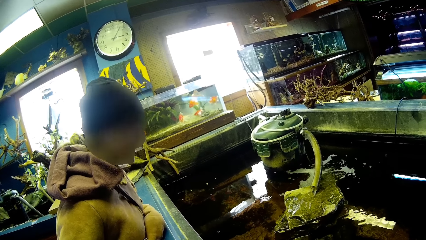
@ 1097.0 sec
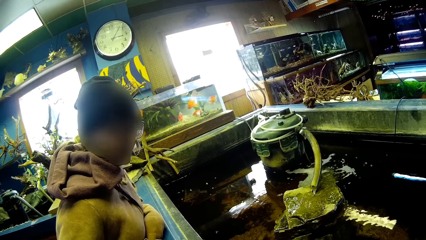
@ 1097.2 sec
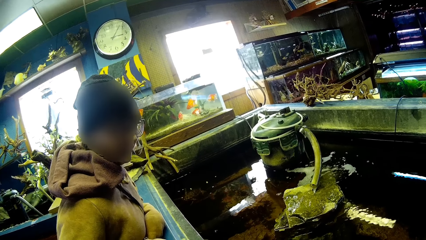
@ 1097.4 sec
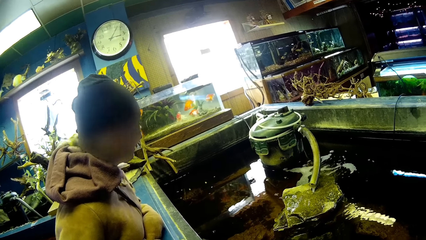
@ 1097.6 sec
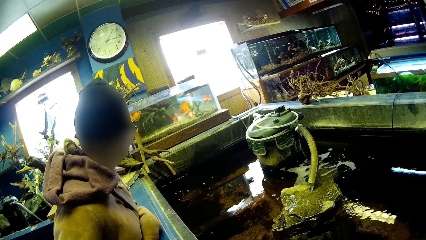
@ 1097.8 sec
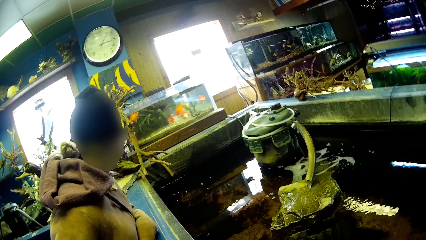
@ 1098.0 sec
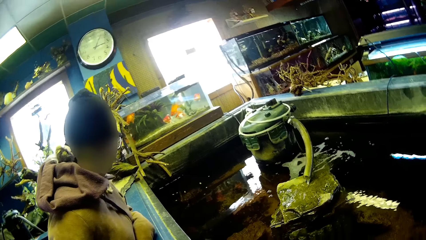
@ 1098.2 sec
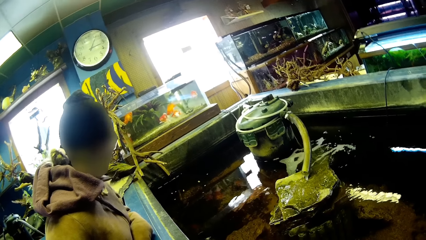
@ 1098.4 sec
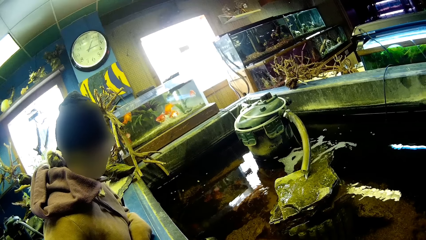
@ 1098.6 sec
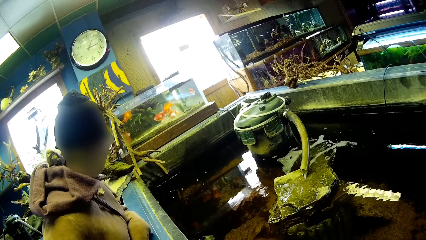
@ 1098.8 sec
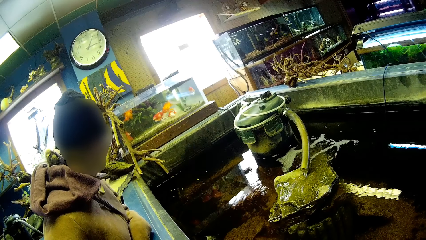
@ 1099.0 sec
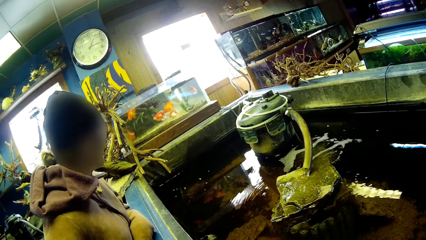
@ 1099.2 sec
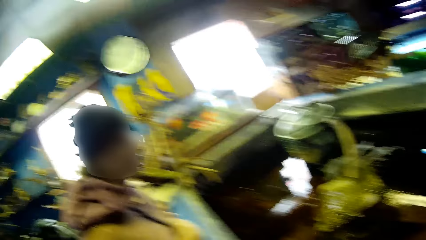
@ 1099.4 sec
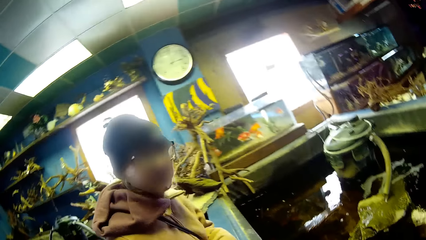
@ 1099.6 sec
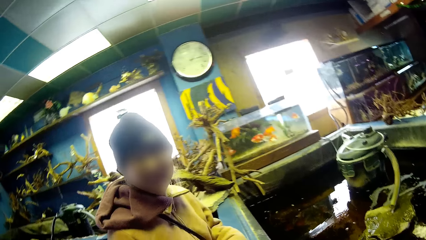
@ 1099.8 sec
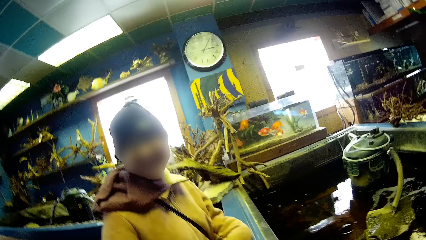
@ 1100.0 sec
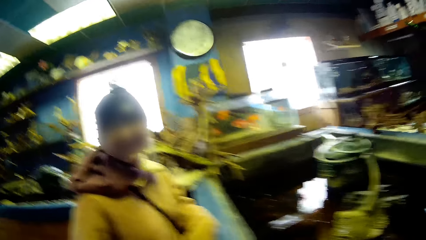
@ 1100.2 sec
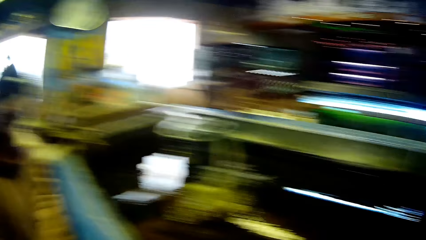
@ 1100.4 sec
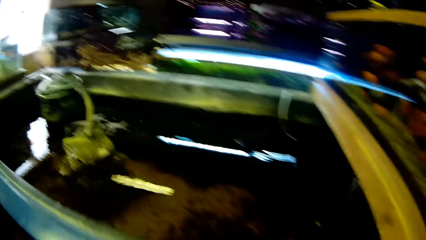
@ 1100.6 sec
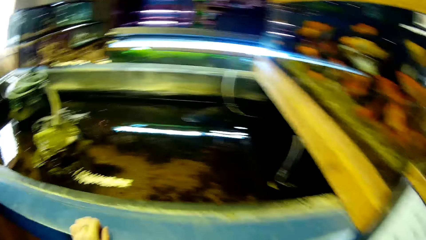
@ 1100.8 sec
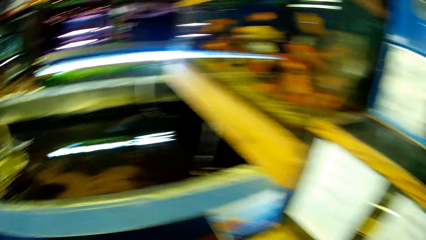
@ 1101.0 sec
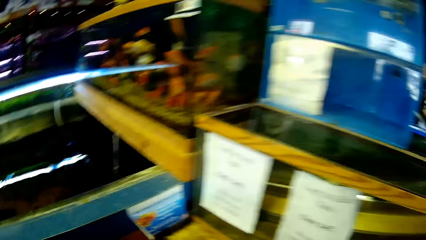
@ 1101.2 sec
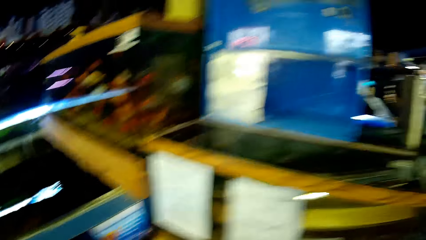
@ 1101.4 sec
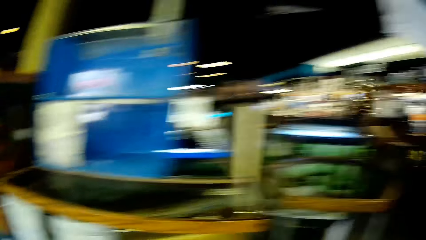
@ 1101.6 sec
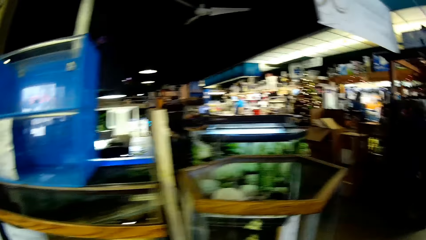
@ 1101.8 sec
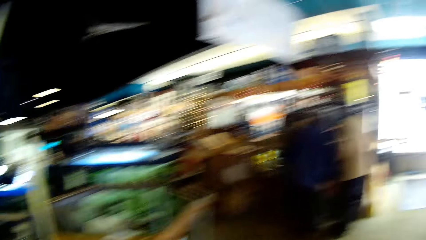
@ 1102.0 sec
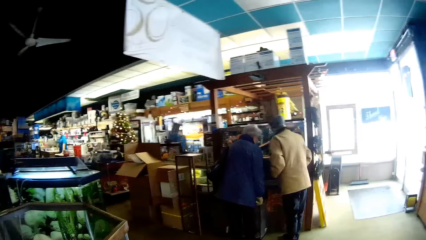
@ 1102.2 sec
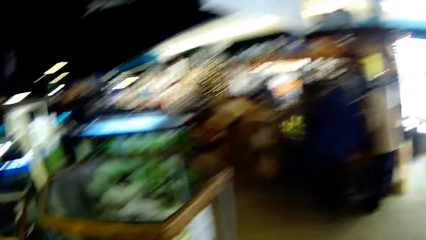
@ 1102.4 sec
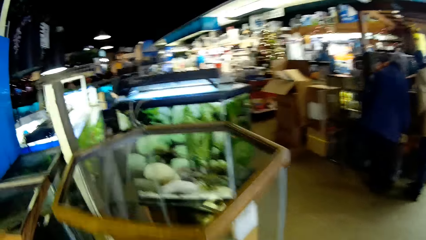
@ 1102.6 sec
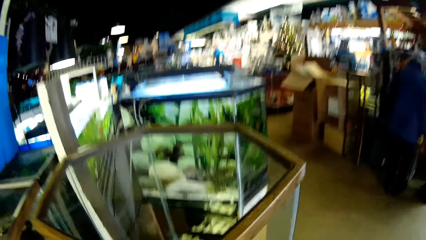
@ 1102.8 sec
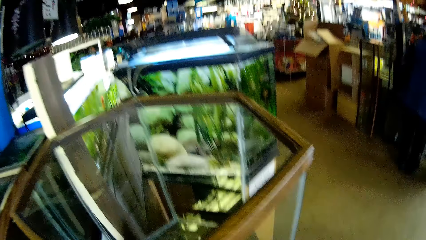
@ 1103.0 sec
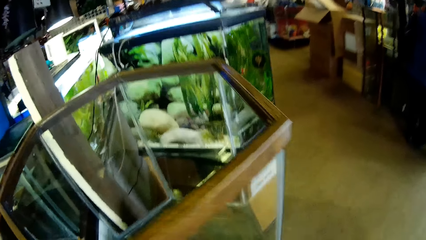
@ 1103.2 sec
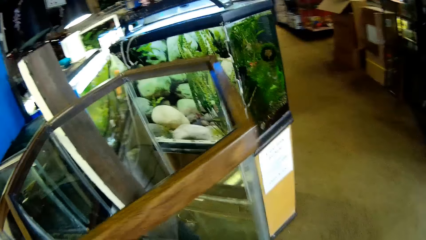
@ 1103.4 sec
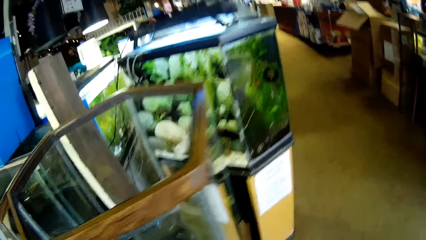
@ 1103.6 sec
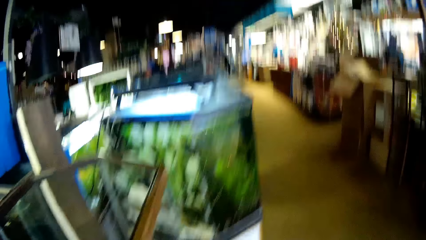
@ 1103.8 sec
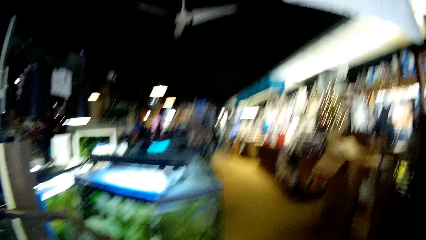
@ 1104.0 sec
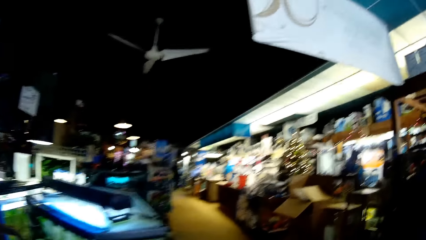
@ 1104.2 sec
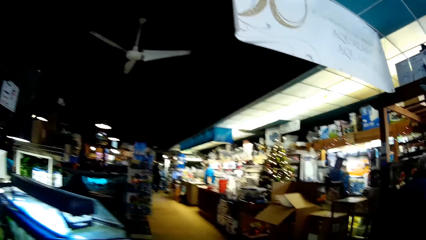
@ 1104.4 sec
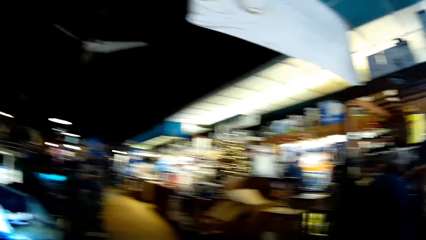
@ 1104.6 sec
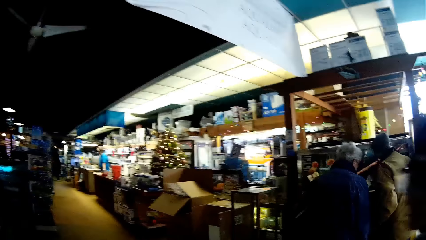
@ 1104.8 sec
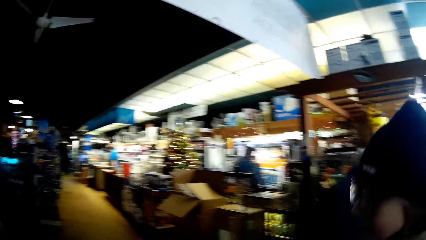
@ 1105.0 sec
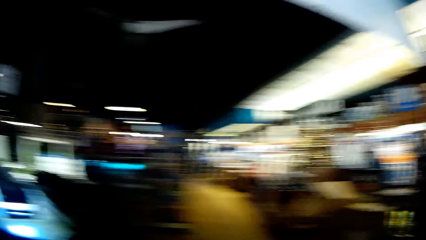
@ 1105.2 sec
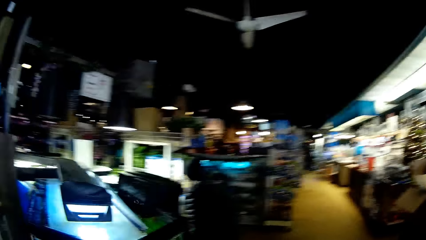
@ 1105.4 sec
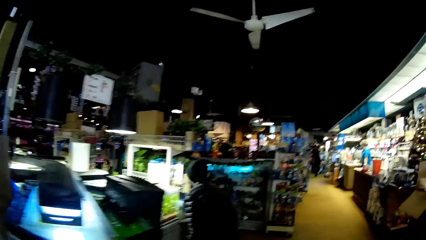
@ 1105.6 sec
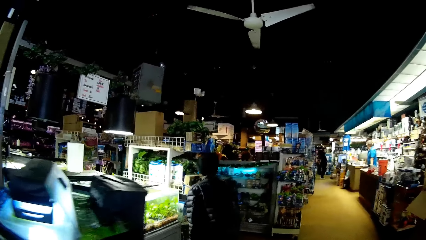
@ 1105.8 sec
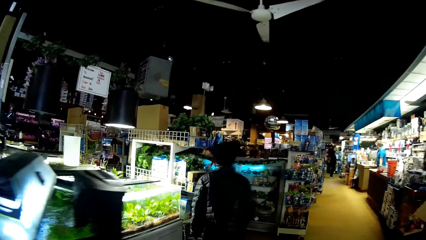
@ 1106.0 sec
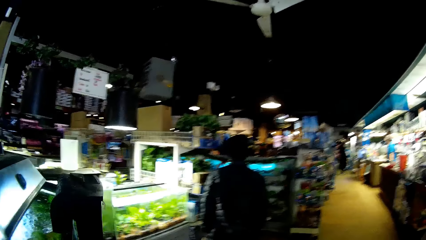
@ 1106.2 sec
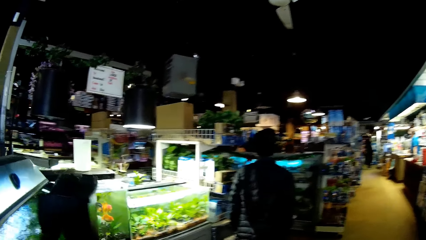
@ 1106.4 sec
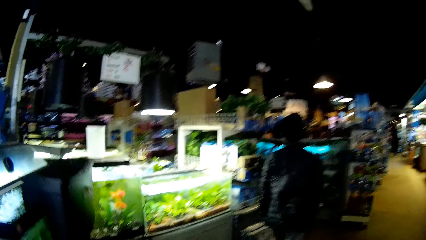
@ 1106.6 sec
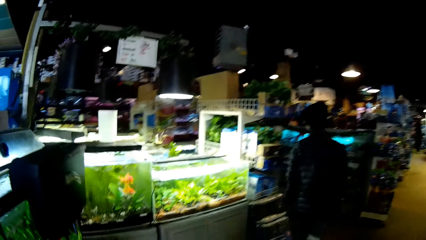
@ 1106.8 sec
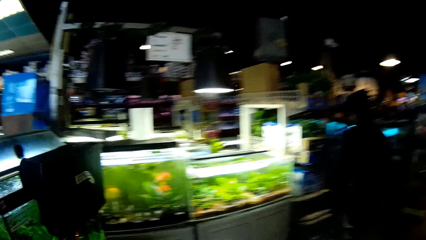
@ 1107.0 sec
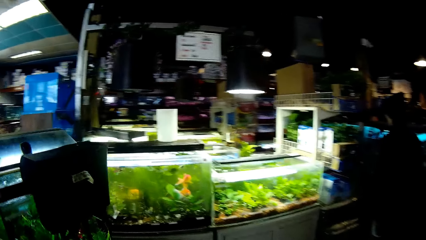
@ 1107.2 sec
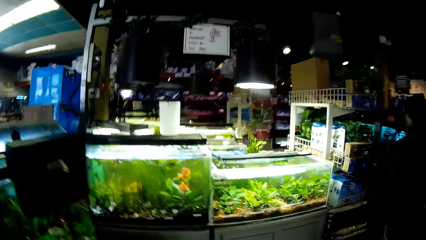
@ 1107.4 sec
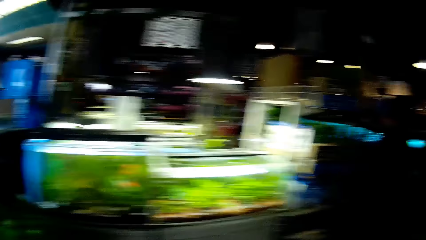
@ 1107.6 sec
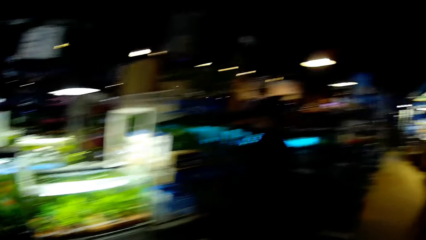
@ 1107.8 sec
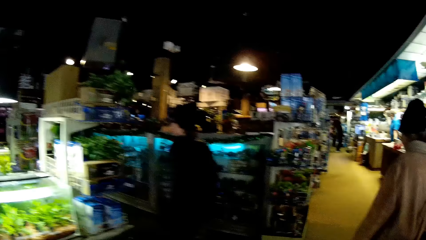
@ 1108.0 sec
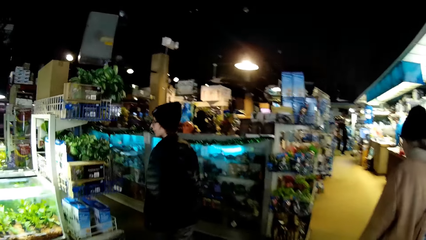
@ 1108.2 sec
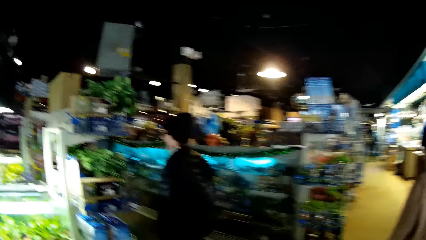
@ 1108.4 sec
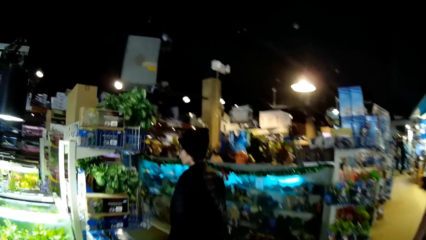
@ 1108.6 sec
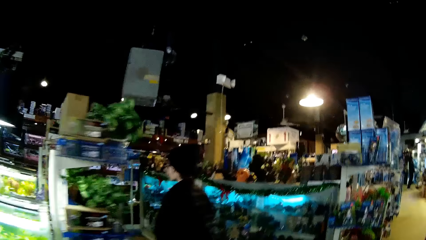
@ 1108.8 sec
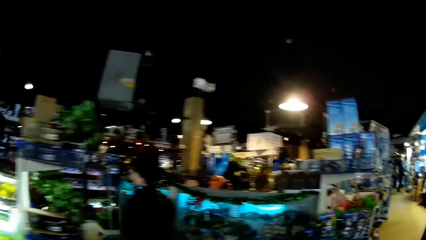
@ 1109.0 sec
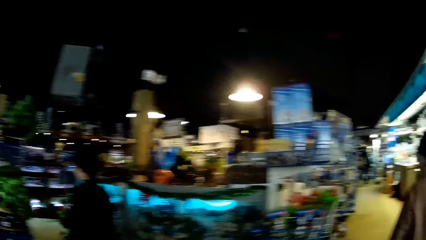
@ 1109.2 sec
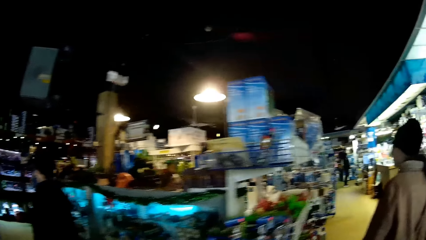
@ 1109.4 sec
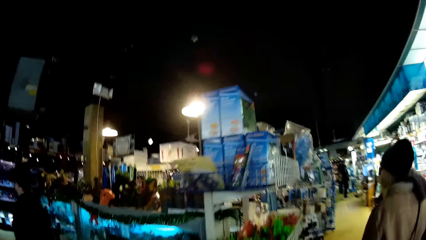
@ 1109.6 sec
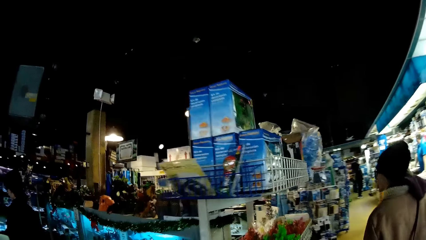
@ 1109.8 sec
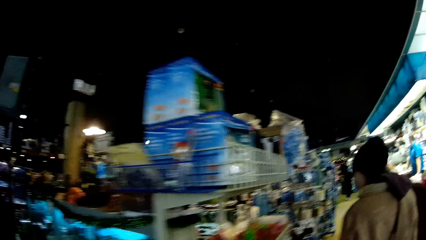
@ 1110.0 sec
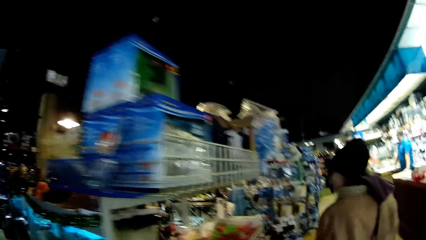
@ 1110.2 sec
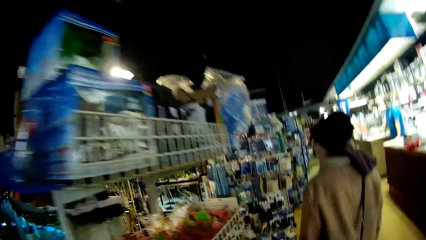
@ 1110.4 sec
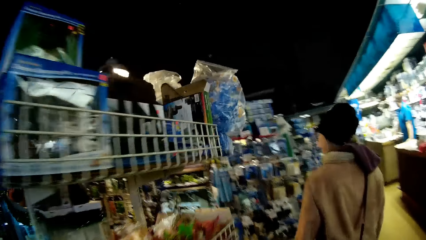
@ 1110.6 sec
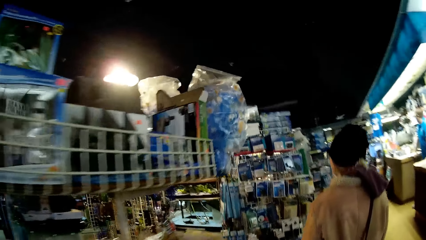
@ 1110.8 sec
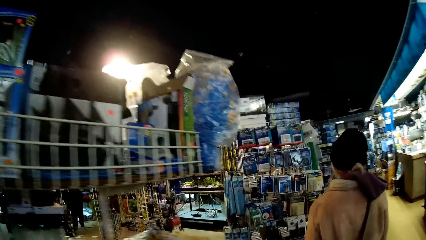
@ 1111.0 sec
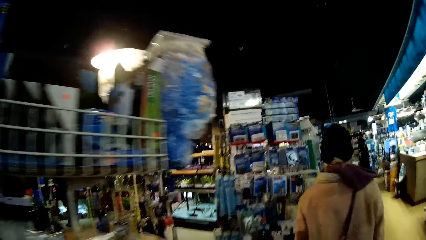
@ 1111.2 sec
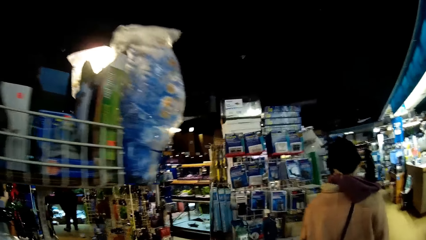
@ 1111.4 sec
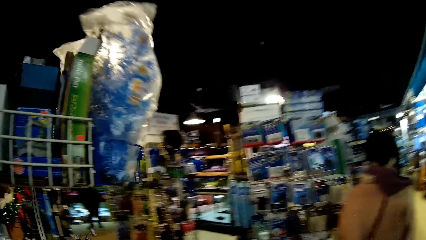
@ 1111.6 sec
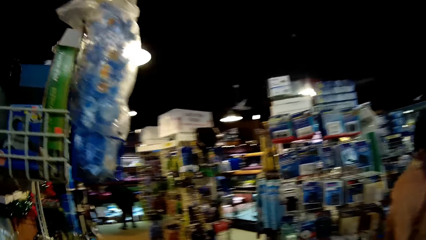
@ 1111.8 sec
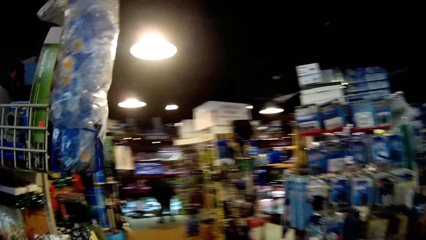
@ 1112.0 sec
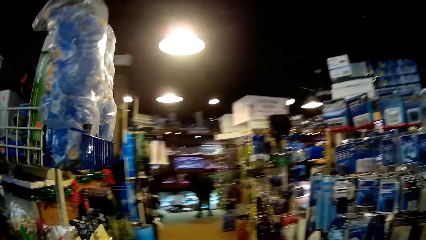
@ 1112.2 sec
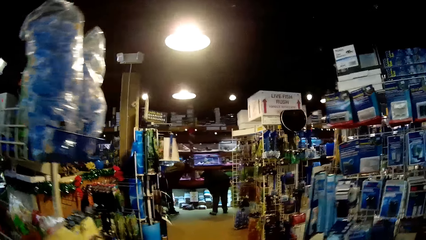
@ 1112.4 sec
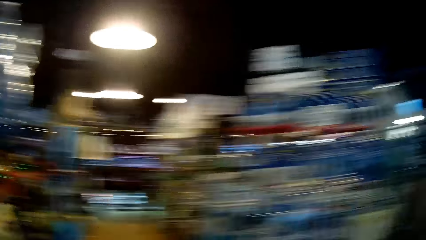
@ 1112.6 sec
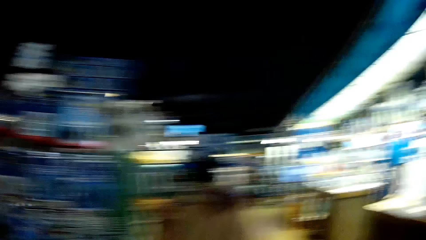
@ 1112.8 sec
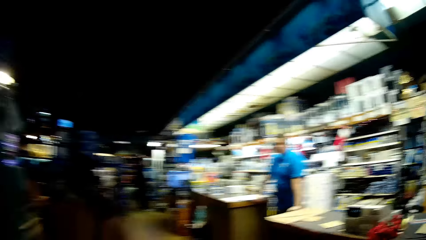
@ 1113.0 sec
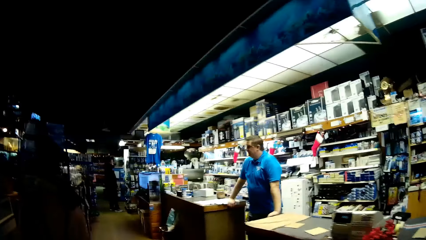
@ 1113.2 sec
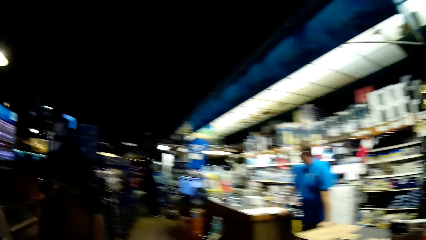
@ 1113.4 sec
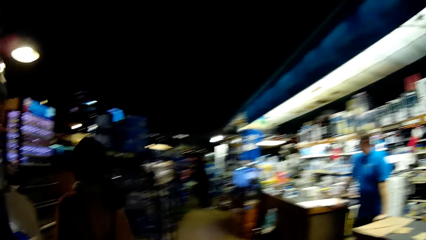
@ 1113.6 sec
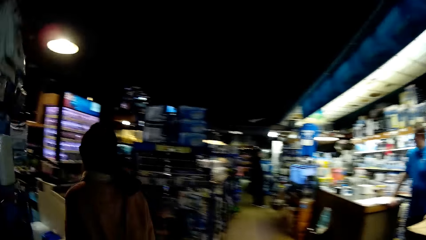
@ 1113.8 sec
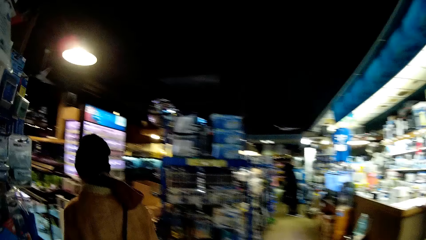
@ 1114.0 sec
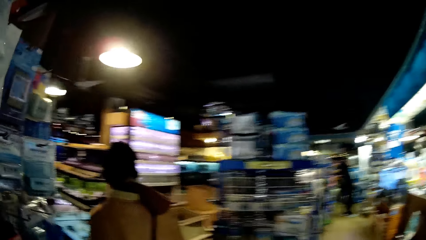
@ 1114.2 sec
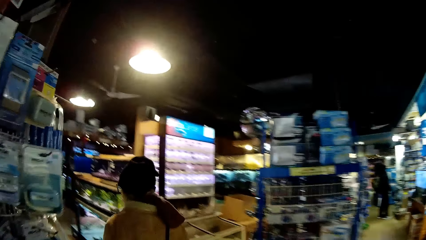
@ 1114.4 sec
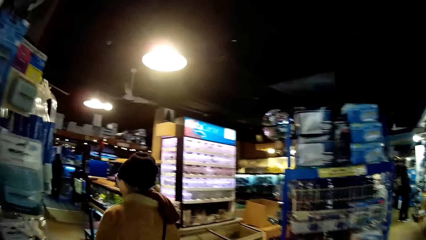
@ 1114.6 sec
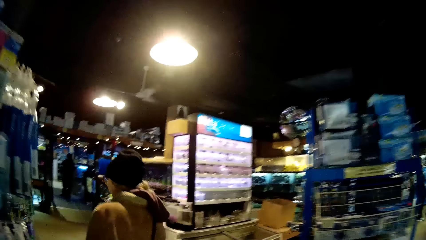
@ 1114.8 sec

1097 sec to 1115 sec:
The camera wearer turns around. They walk around in a supermarket. A man and another man view an aquarium in the supermarket. Another man walks next to the camera wearer. The woman walks past a man and another man. Another man views aquariums in the supermarket. A man stands at the far end in the supermarket. The man who views aquariums walks in the supermarket. The woman walks past a man. The man who walks next to the camera wearer walks past the camera wearer. A person bends towards a supermarket shelf. A man has both hands on separate shelves. A cashier stands at the counter. The woman walks through another aisle.
